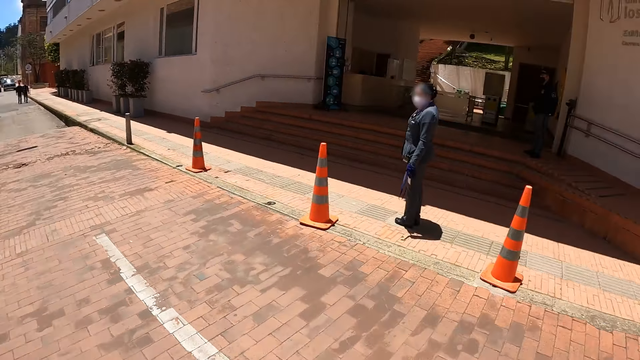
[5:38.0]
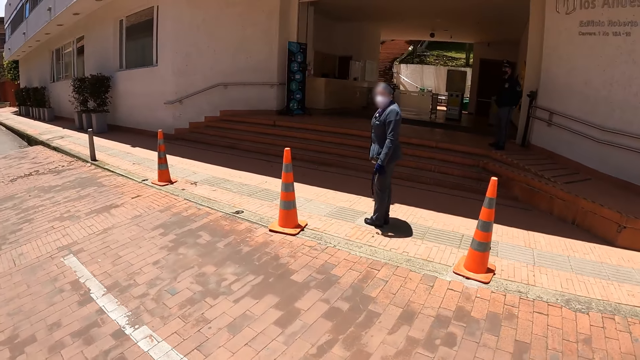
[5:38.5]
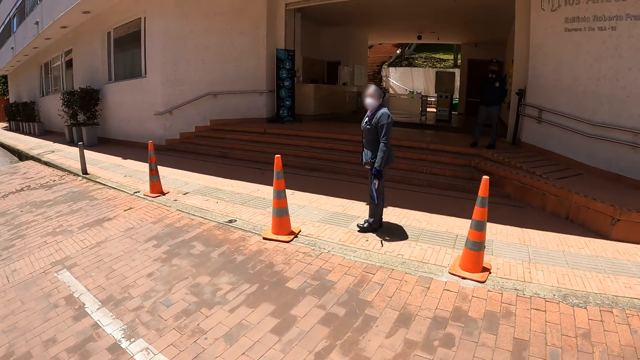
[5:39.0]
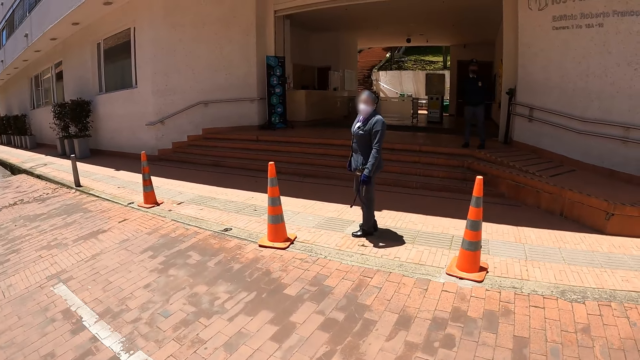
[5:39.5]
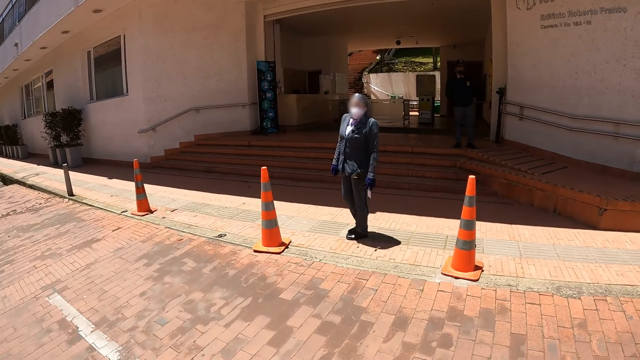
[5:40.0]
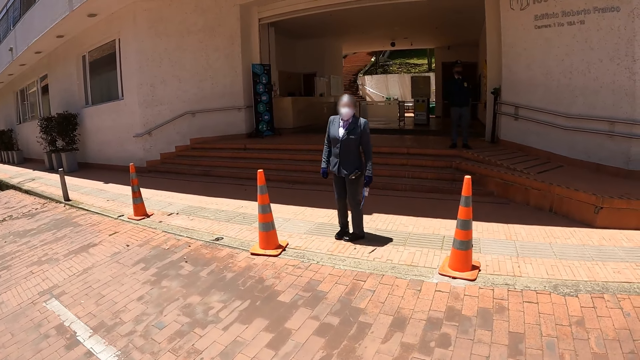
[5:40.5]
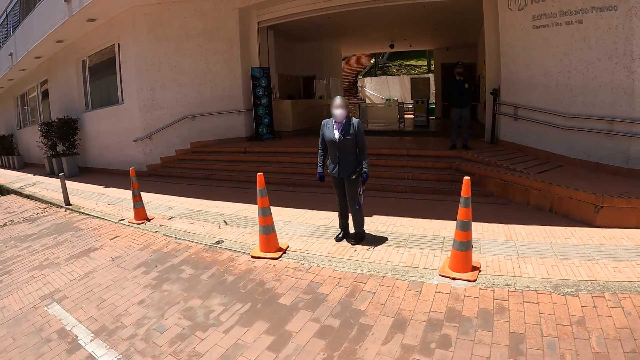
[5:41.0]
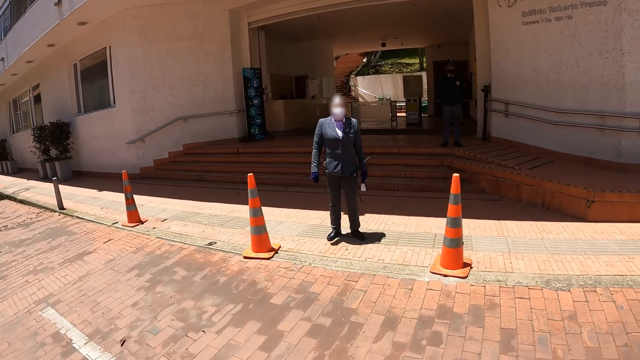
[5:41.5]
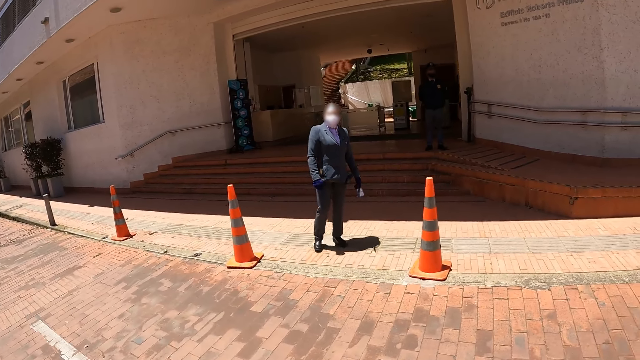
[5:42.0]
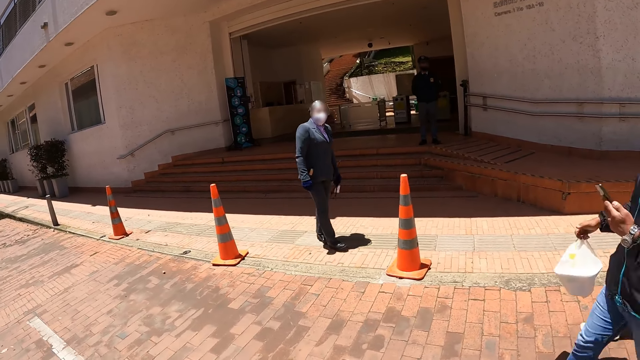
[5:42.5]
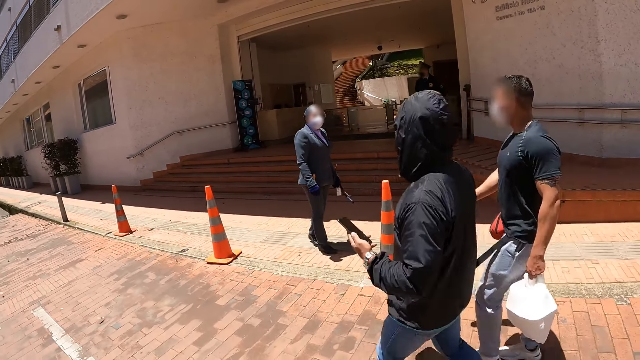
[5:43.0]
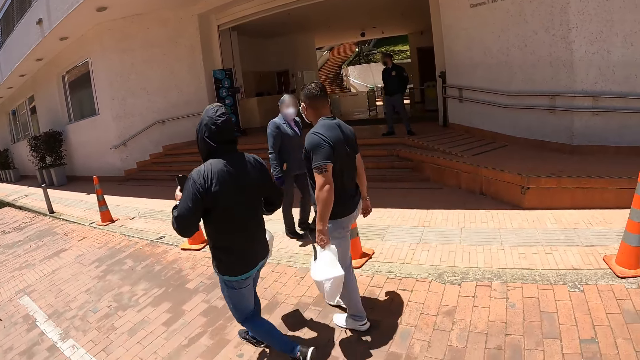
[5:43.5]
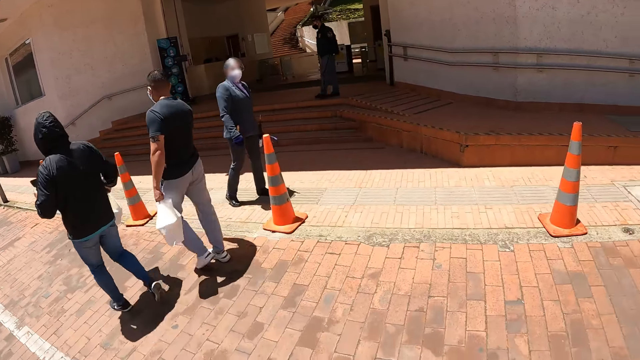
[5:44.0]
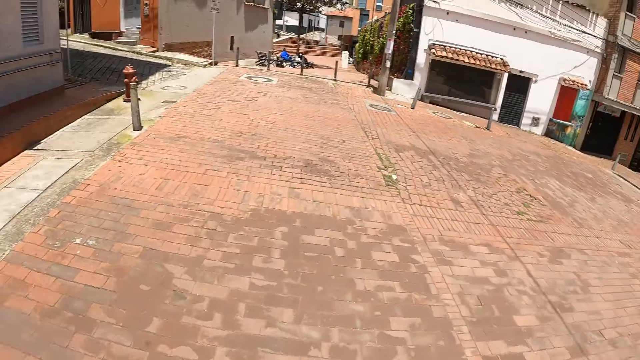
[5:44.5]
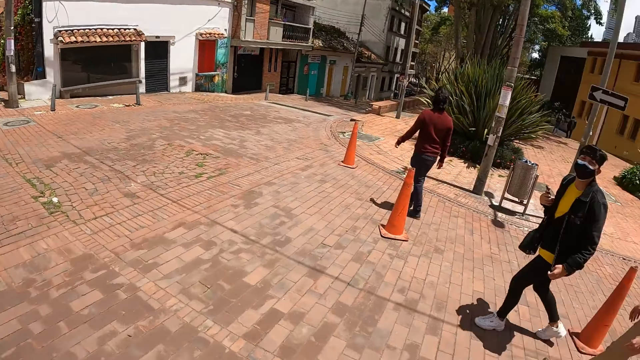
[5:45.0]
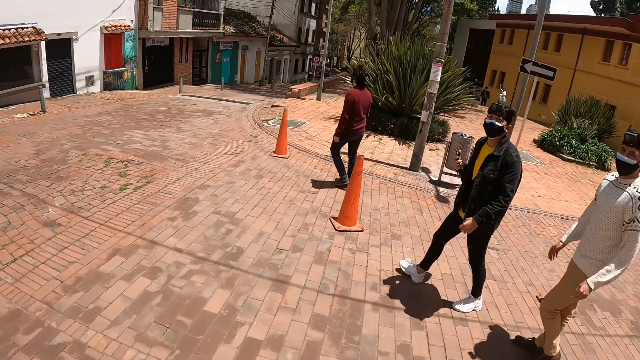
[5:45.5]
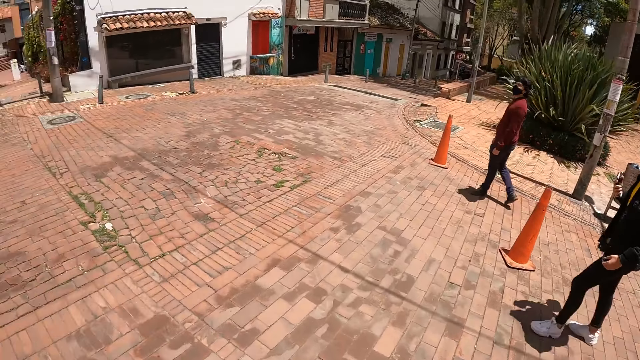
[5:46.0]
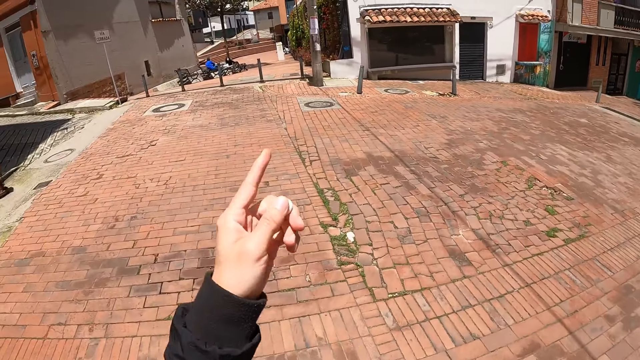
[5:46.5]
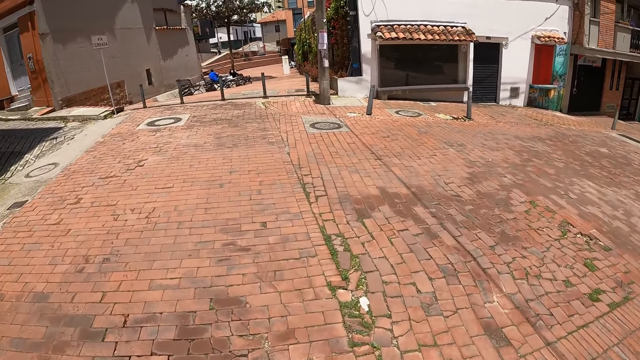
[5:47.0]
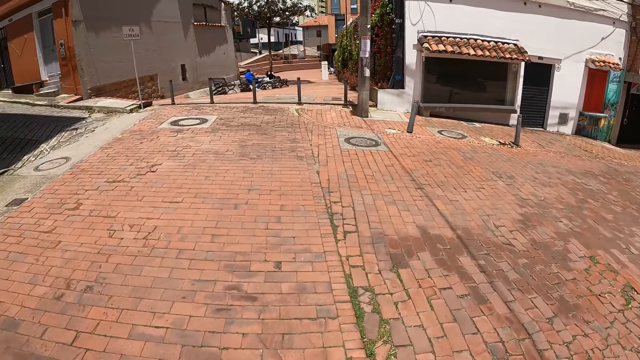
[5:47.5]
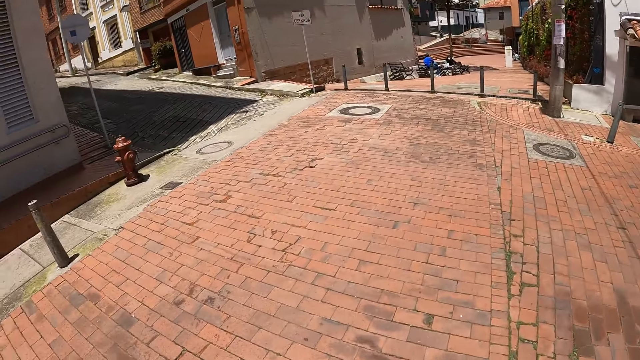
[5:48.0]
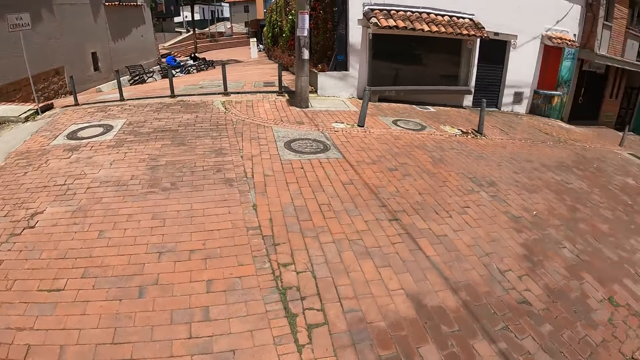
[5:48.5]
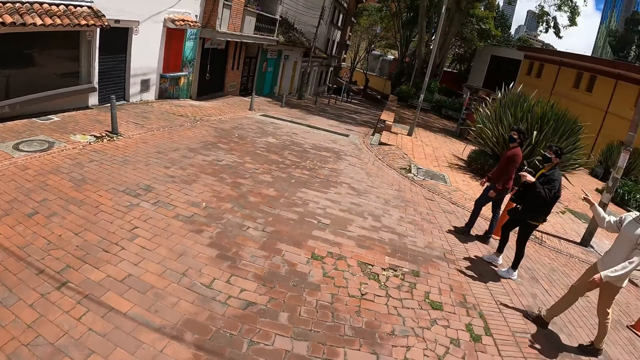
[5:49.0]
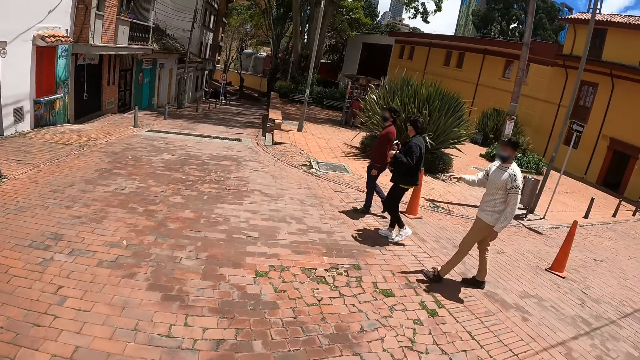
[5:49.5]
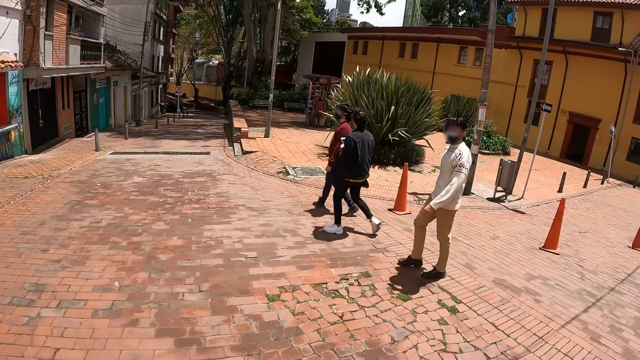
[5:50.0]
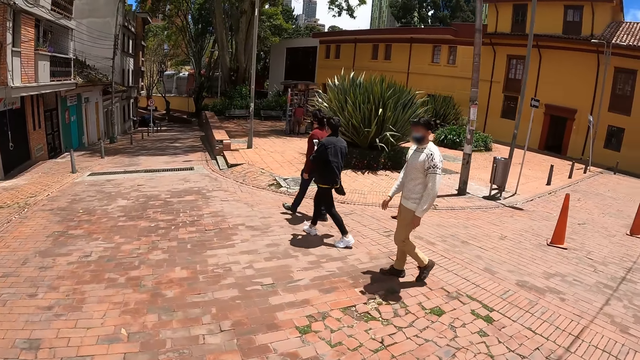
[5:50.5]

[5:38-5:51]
The camera wearer looks at the woman. They converse with a woman. The first woman turns around. A man walks around. Another man walks around. The camera wearer walks on the road. They point.

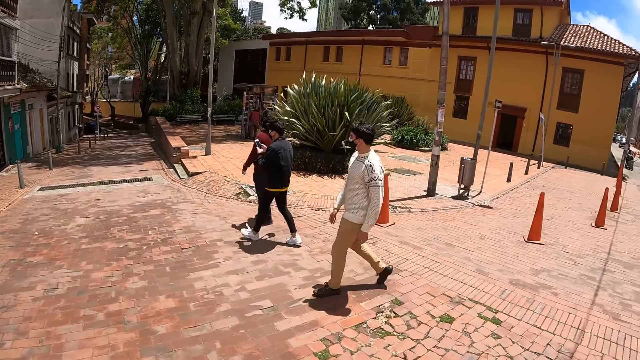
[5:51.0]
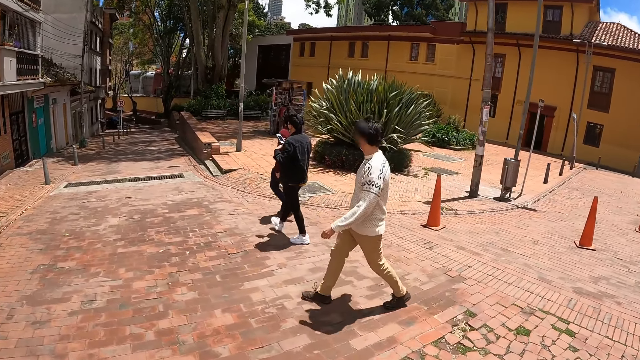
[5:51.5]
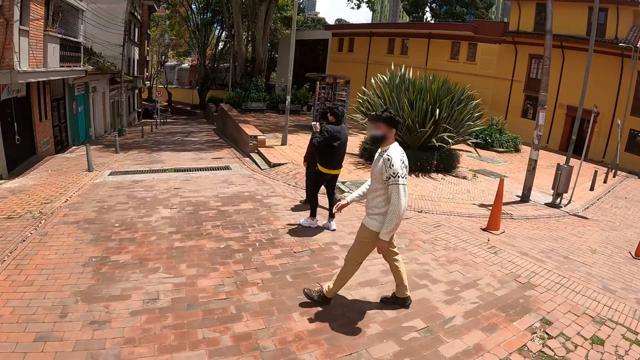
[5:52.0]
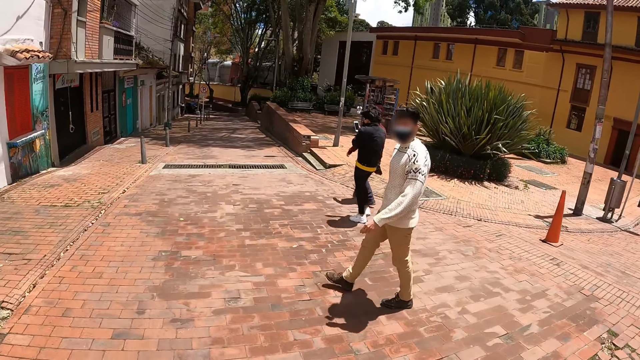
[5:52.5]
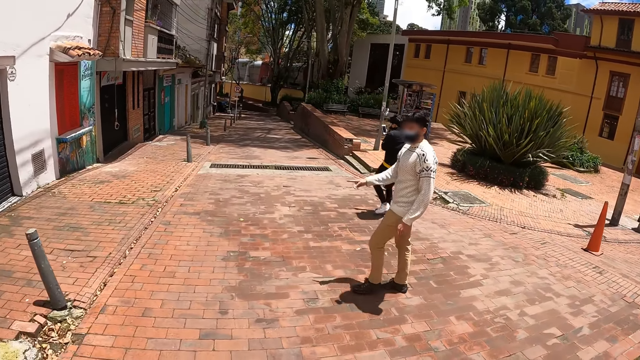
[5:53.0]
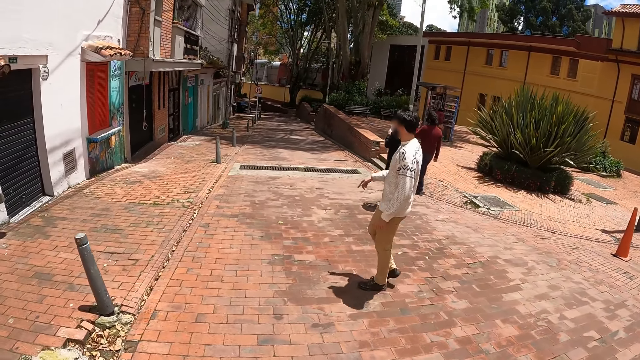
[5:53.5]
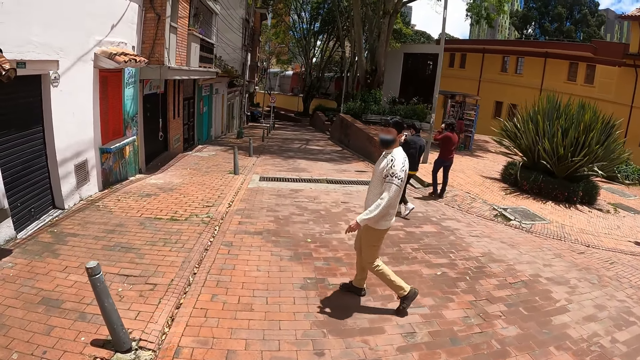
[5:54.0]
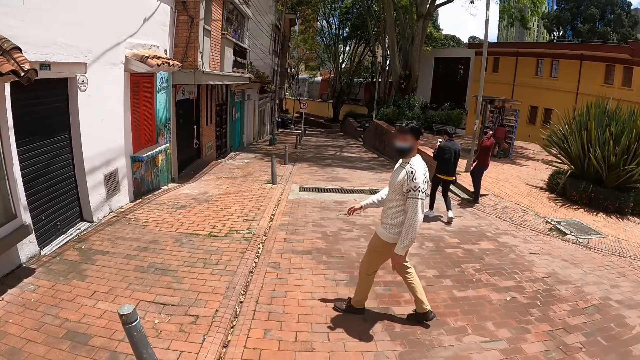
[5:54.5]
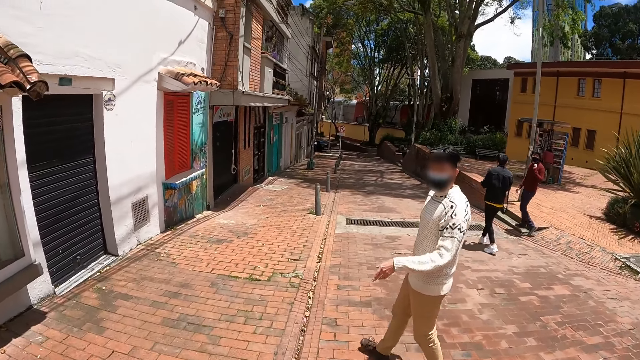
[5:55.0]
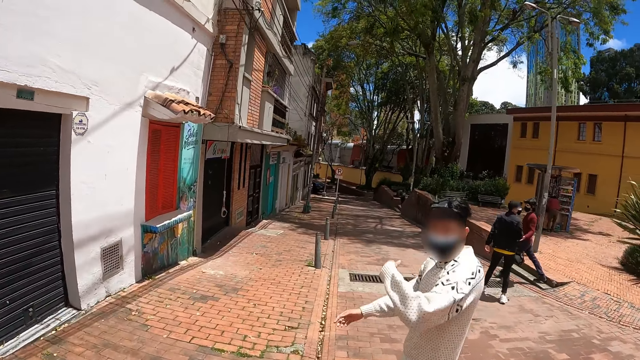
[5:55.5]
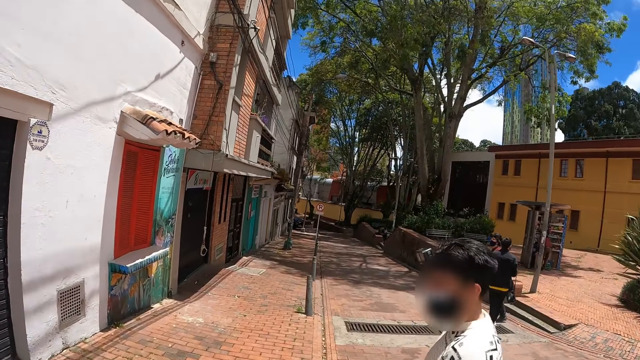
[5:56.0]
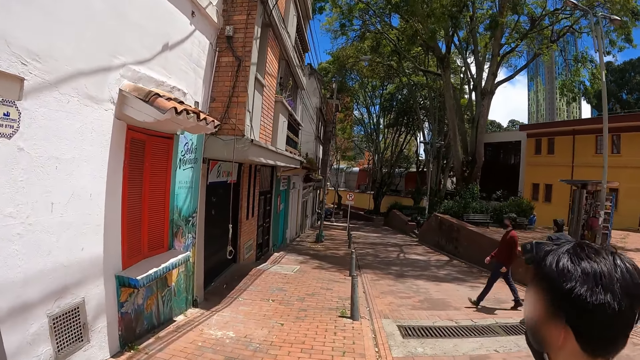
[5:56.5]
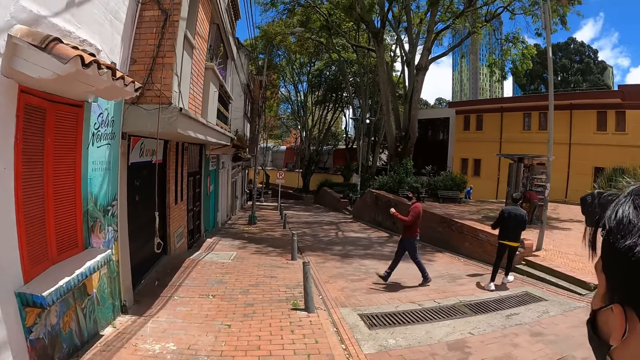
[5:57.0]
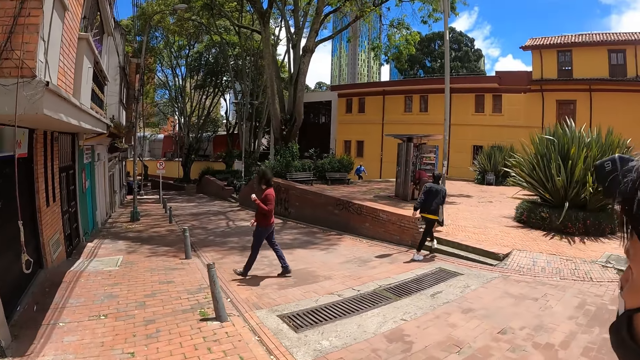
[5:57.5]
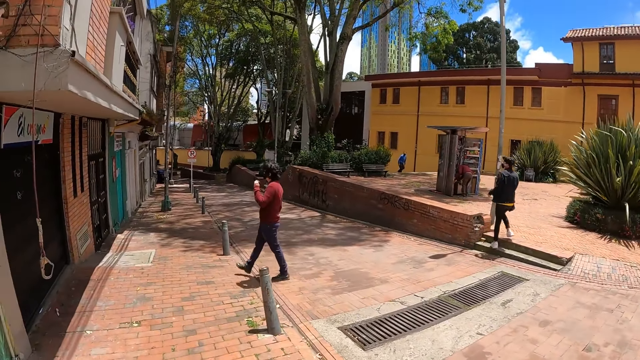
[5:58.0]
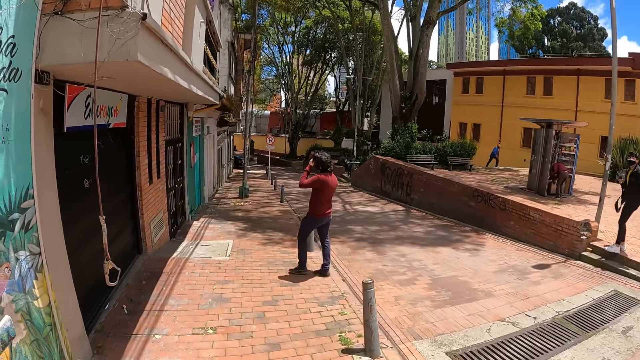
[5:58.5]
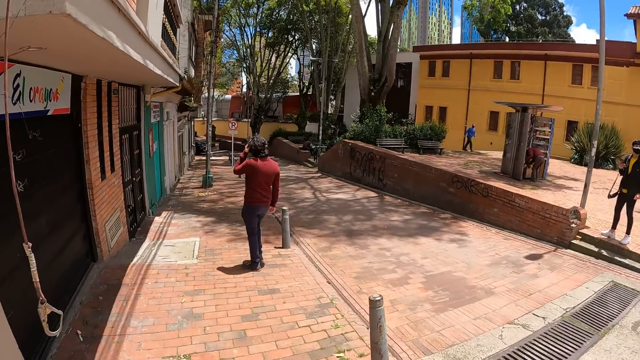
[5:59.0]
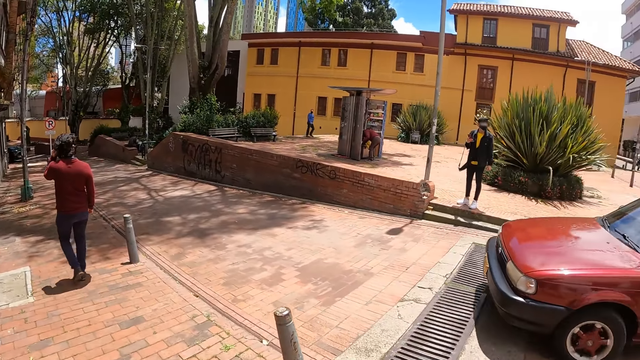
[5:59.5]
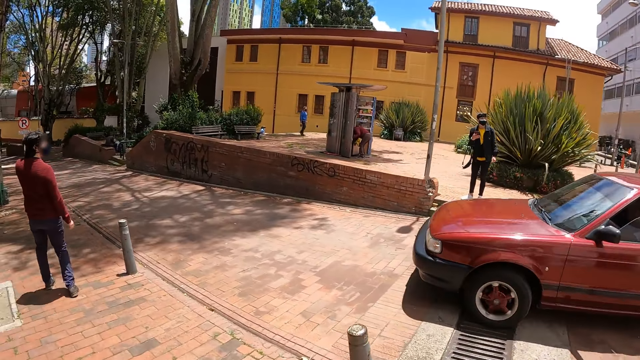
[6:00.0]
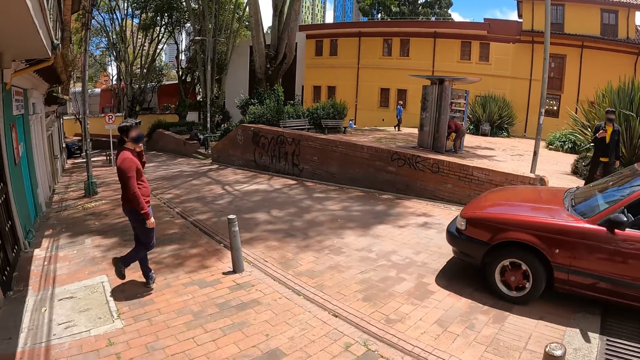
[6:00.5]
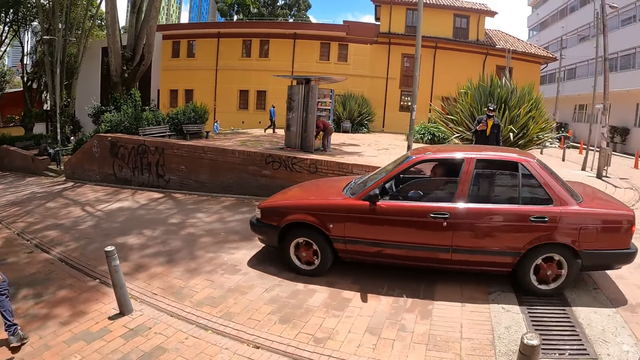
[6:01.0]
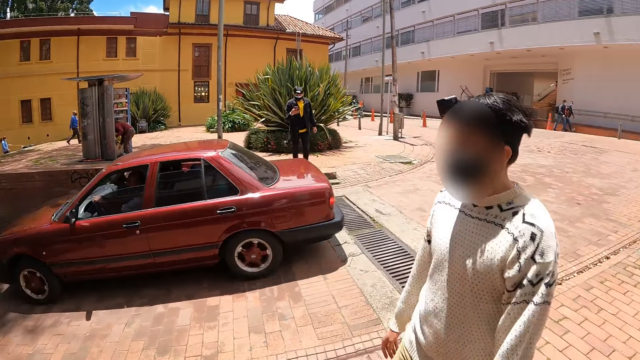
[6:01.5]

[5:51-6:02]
A man gestures. The camera wearer converses with a man. They walk on the road. Another man turns.
